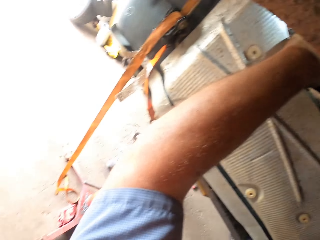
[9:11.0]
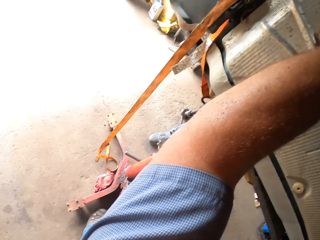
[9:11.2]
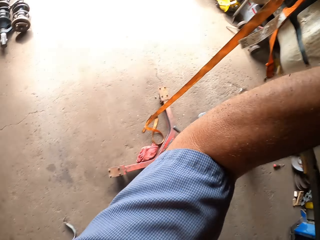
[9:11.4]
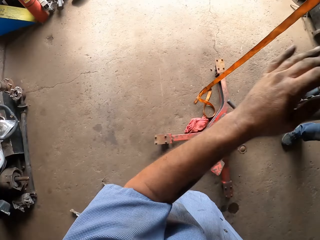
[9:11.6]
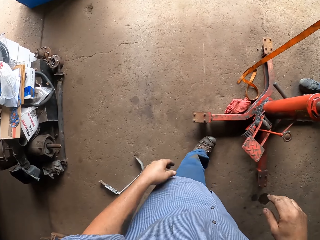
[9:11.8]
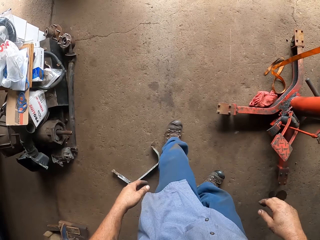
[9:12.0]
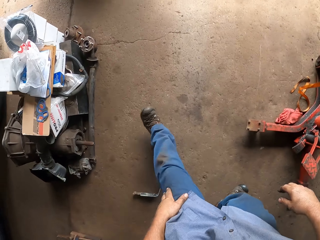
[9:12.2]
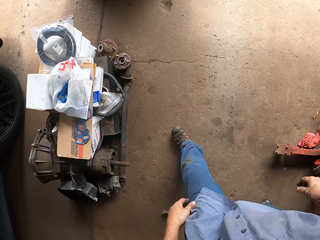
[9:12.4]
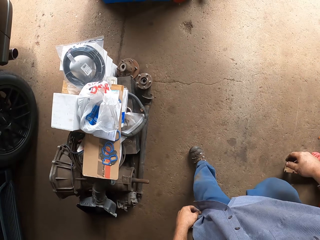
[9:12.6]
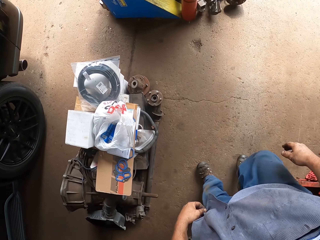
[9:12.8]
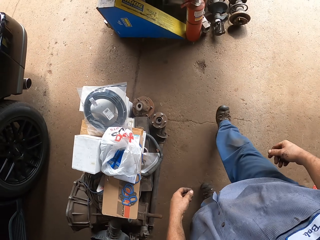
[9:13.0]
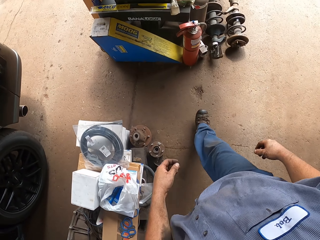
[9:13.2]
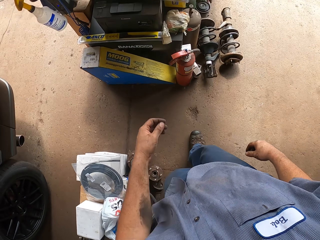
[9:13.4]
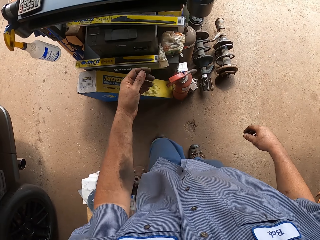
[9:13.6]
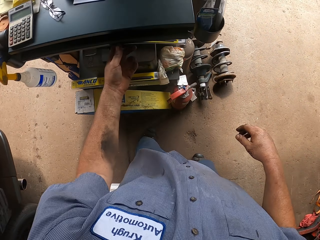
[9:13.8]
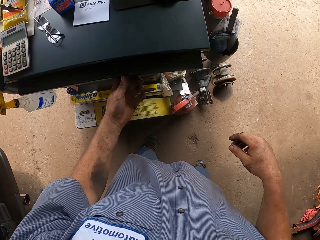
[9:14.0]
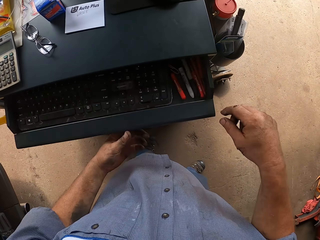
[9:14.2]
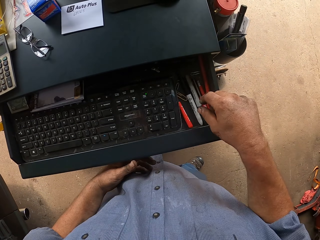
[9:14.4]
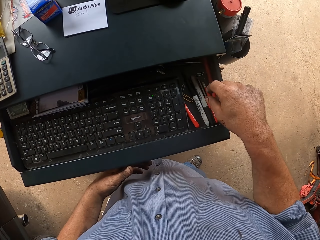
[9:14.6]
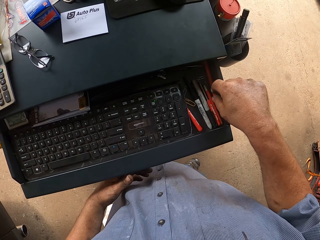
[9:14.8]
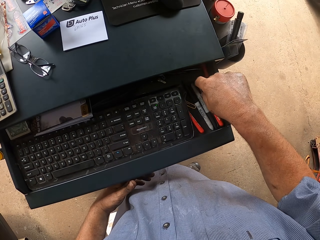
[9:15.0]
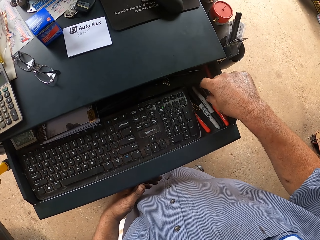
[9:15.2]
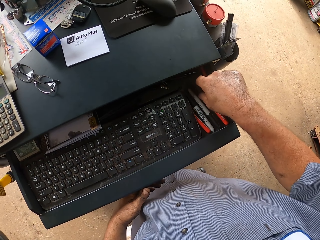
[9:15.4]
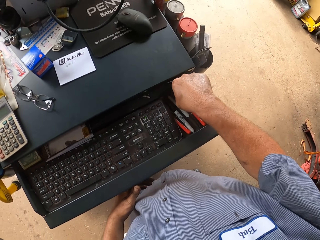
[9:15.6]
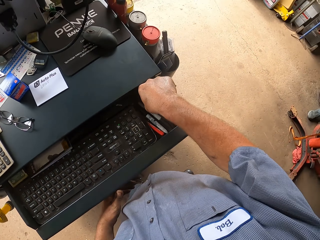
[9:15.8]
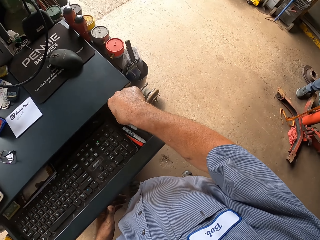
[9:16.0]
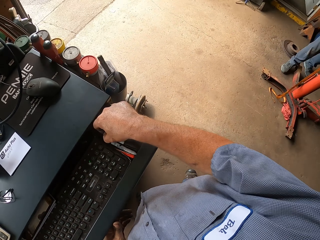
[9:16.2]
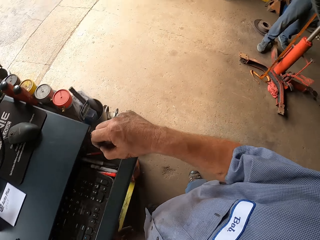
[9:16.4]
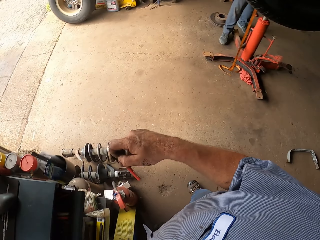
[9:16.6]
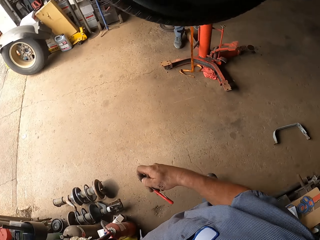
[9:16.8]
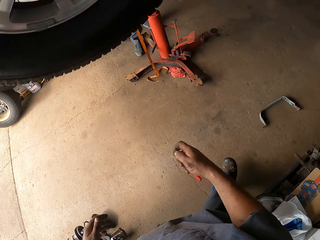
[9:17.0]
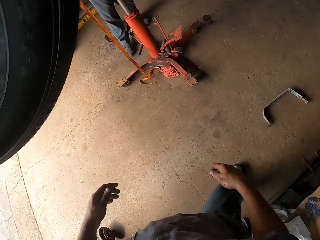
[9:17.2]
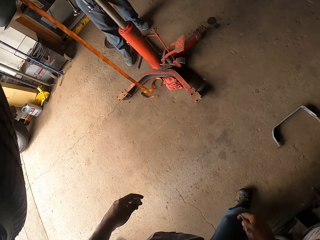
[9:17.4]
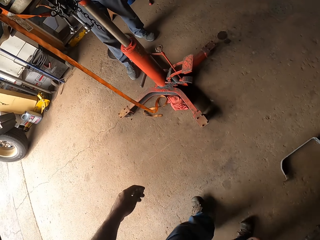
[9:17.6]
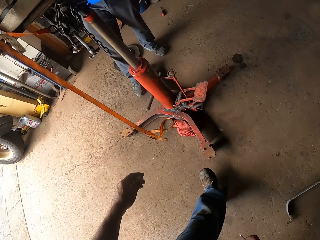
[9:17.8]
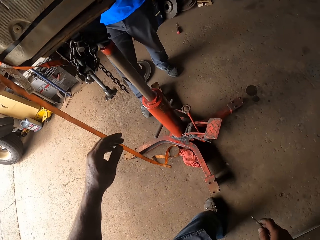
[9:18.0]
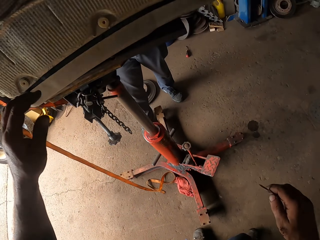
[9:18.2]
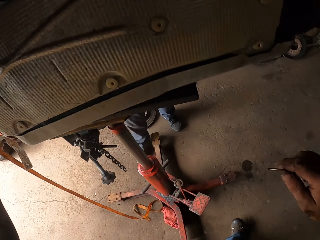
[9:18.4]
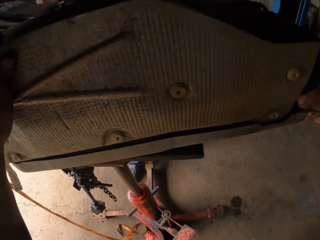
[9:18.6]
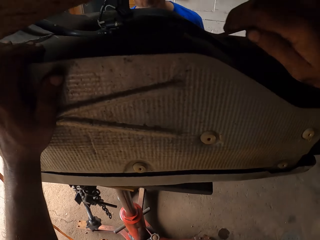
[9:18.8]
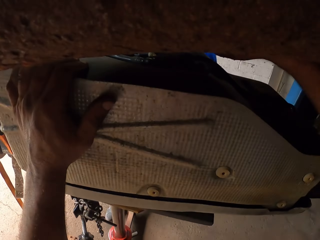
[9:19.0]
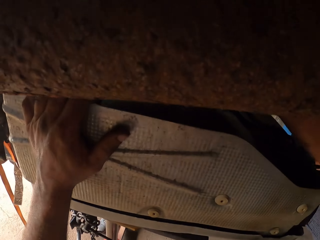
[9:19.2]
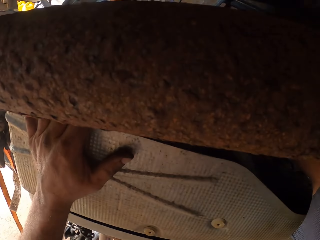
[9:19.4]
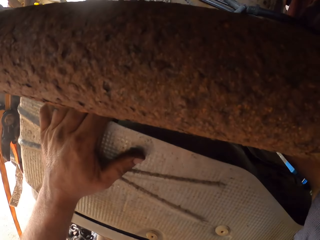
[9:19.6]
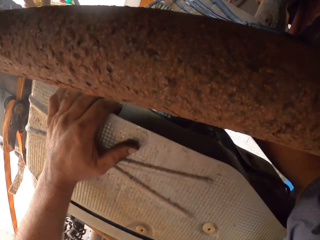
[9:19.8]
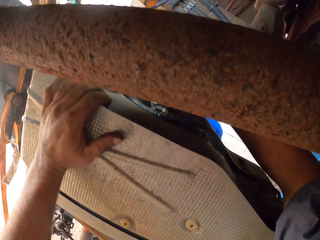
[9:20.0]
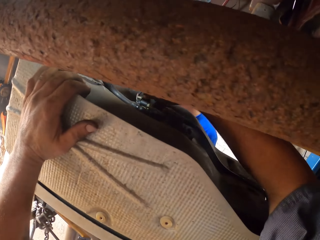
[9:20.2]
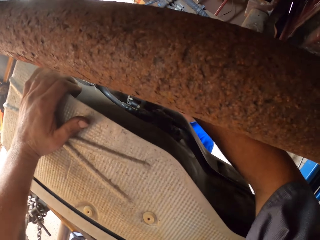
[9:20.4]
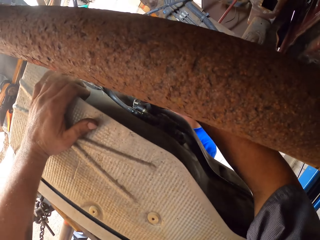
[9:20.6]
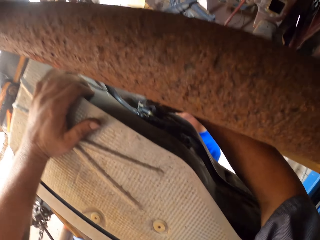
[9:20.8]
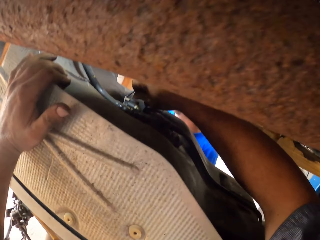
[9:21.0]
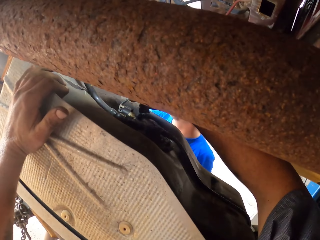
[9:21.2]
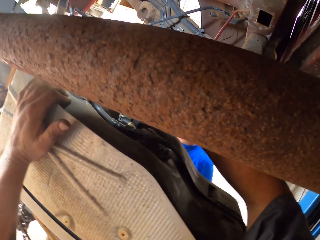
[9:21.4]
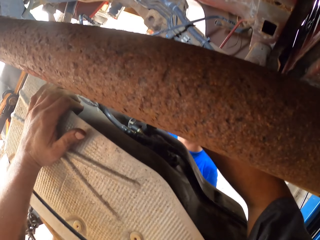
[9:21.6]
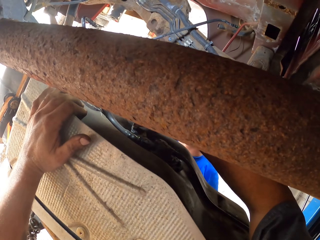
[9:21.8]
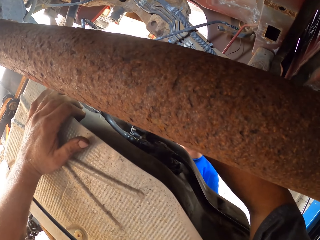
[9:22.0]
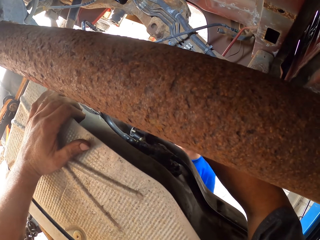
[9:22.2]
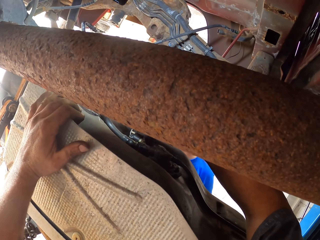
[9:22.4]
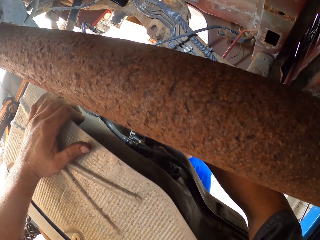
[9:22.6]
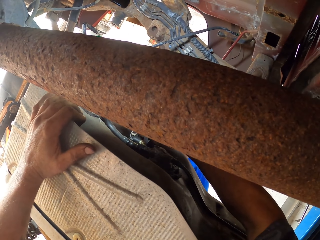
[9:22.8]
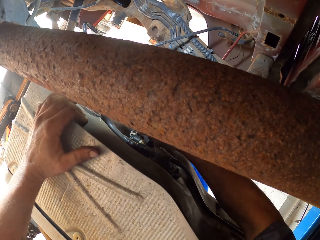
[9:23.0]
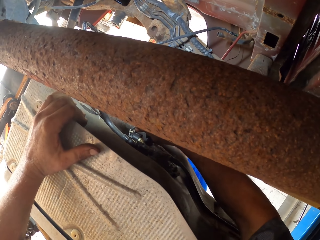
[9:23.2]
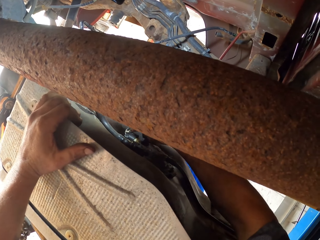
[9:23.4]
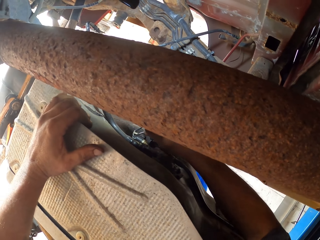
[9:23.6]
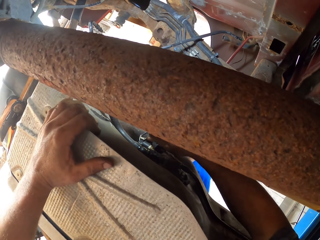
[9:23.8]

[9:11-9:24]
The camera wearer walks around the garage. They open the drawer. They remove the pliers from the drawer. They close the drawer. They pick up a screwdriver. They walk towards the car, to the engine. They fix the brakes system with the pliers.

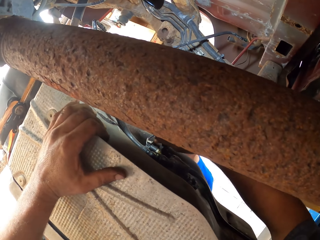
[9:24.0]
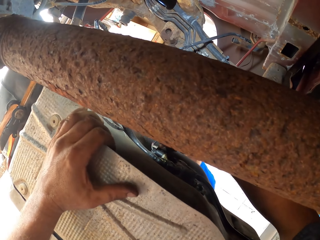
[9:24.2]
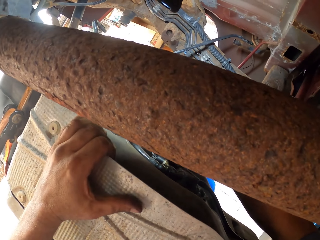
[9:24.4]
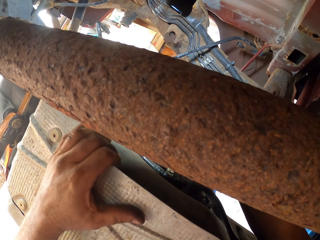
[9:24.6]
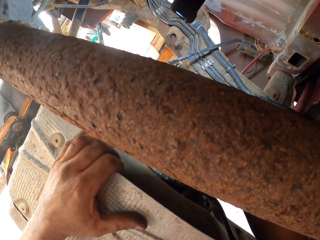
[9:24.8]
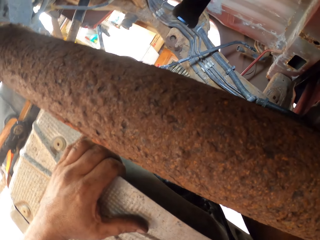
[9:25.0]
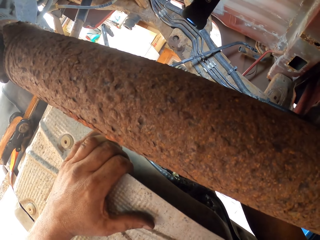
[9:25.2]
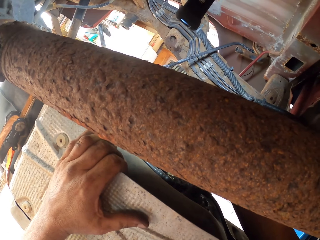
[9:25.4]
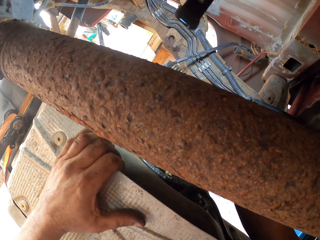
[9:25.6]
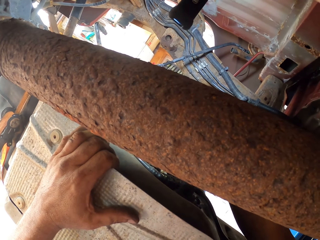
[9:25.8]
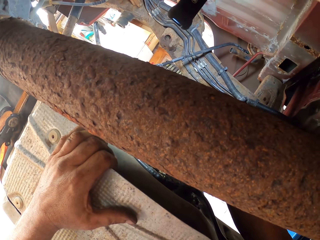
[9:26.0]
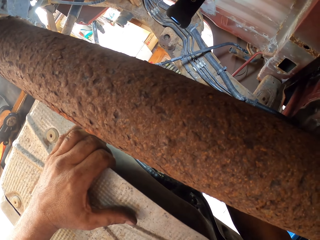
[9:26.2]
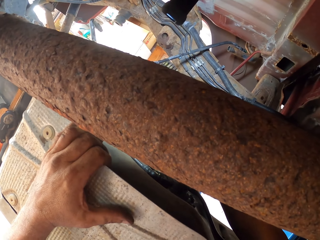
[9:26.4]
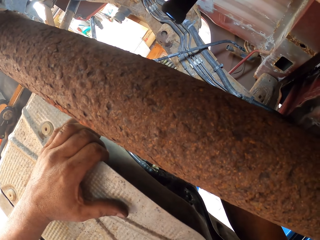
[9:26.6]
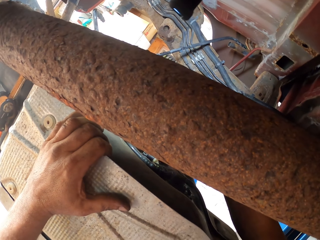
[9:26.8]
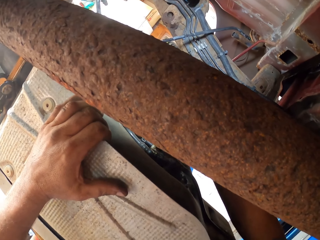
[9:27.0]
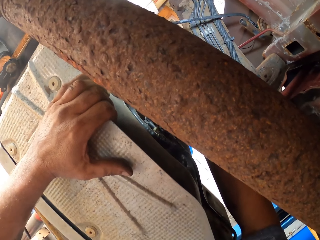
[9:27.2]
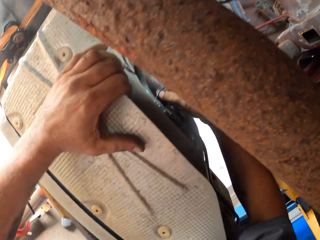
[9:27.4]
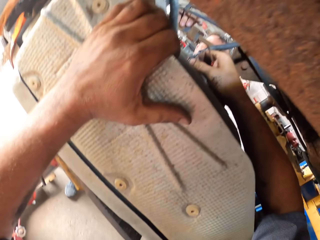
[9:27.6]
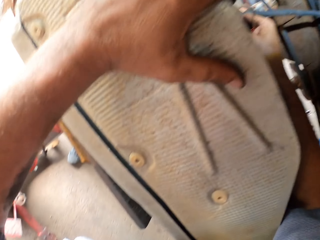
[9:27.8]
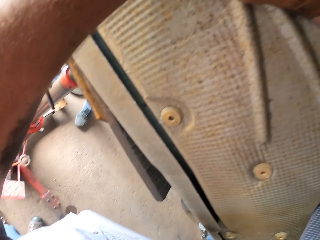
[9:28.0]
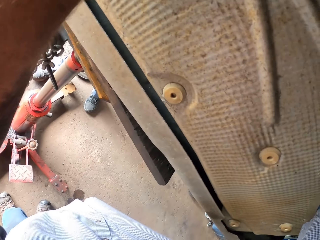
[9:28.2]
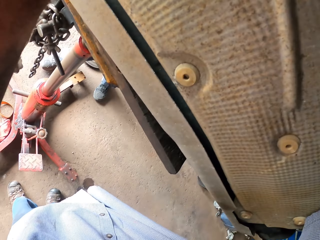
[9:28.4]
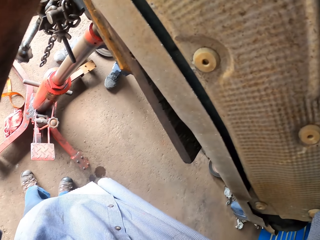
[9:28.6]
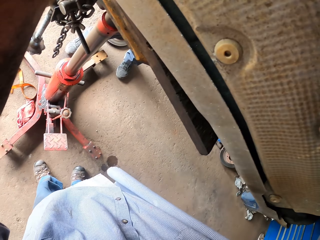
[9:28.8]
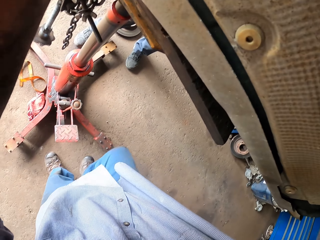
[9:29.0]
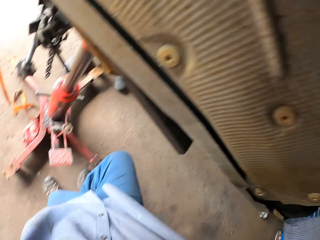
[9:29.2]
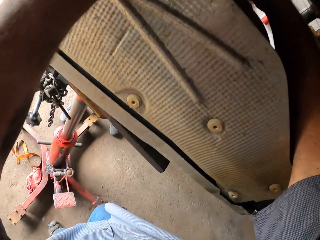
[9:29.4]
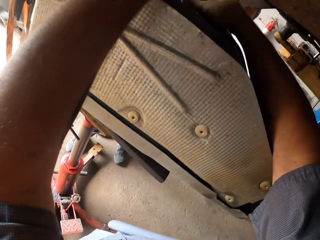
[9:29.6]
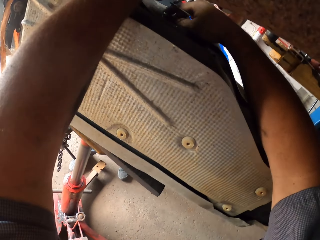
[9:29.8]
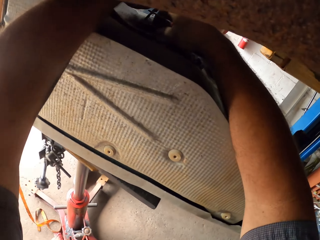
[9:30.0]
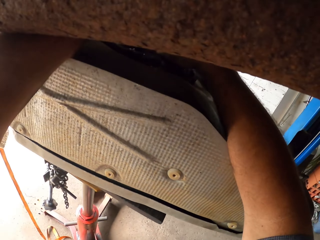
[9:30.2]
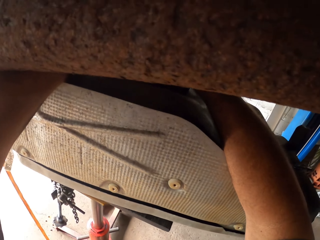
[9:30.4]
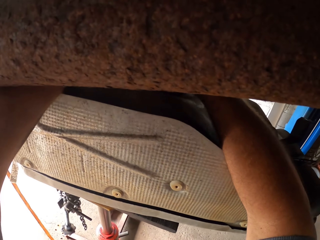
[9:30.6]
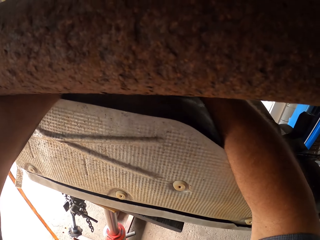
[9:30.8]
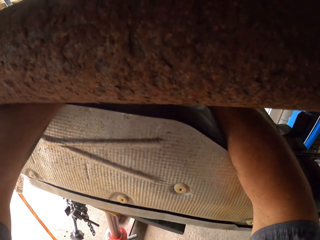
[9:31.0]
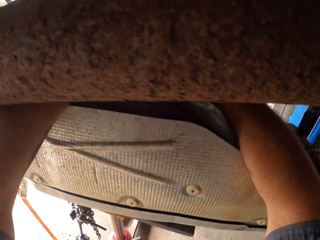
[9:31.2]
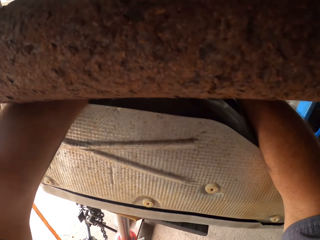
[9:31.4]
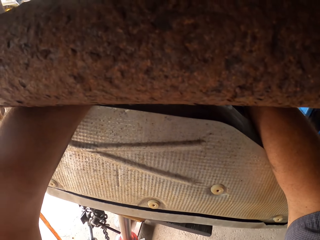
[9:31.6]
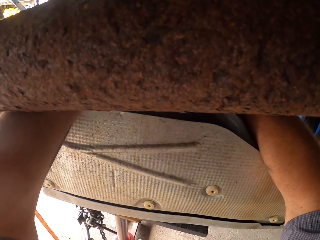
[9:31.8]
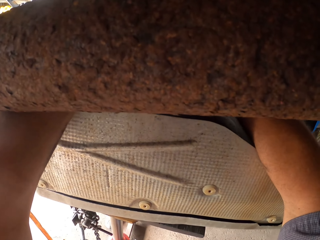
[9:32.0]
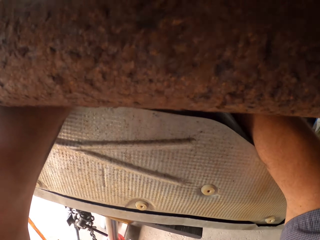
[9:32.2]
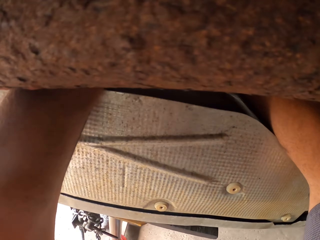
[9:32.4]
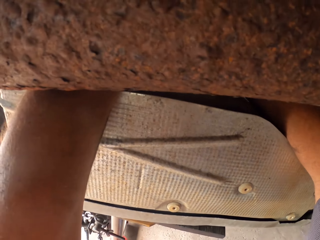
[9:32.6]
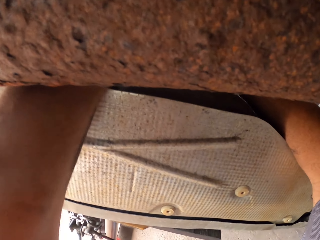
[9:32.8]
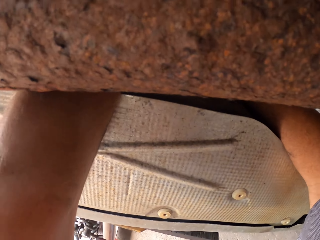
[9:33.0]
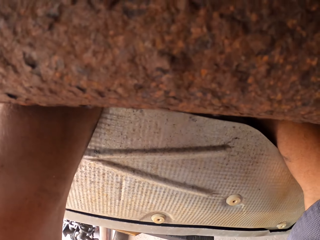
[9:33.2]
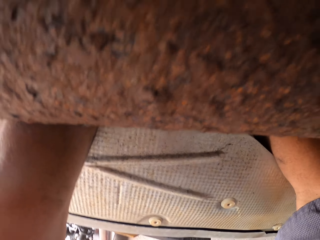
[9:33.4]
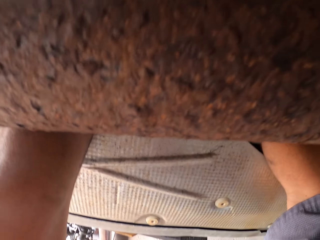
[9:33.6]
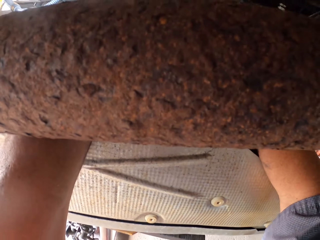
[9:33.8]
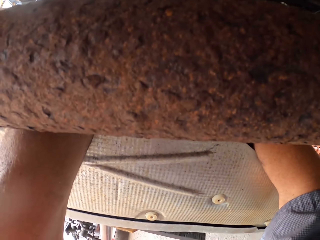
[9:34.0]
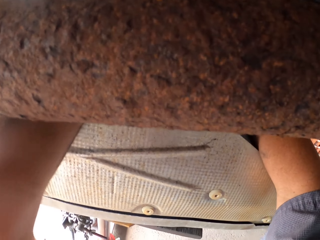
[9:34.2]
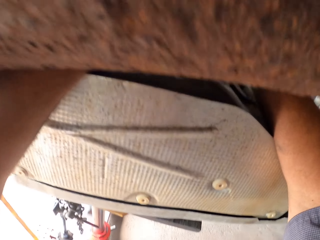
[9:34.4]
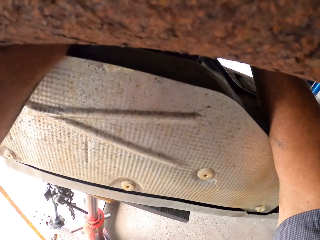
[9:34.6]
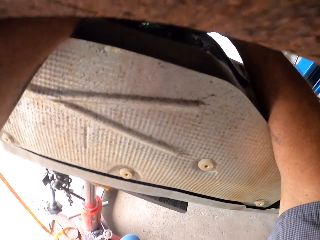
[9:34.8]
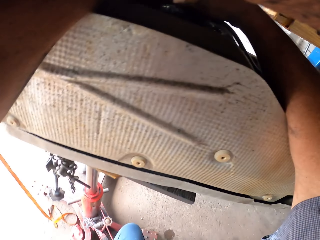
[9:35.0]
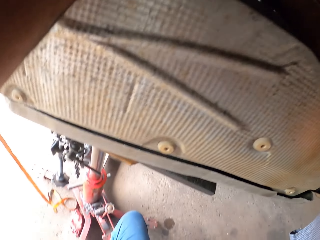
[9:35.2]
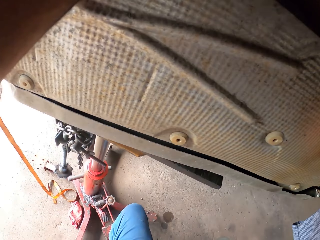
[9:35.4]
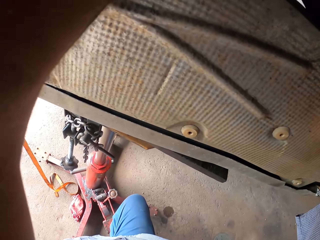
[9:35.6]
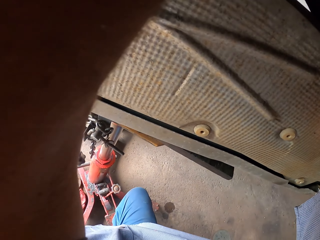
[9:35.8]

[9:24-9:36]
The camera wearer adjusts a screw on the engine. He stares at the floor. He stretches his leg. He lifts his right leg. He fixes the brakes system with the pliers.
